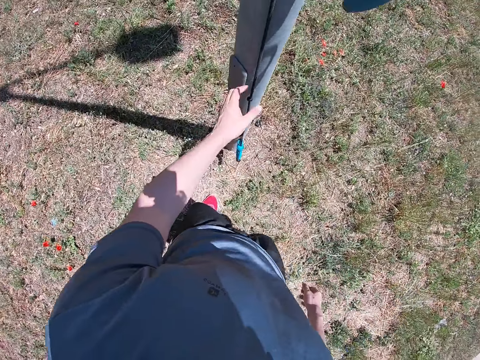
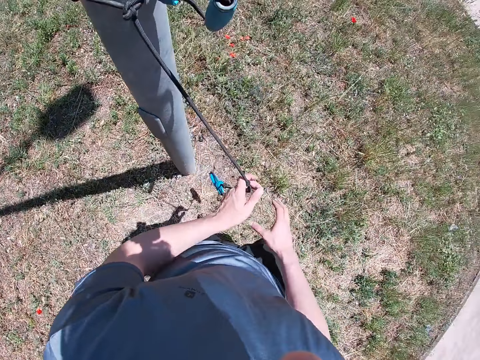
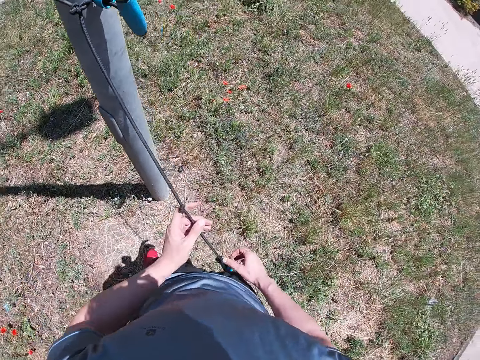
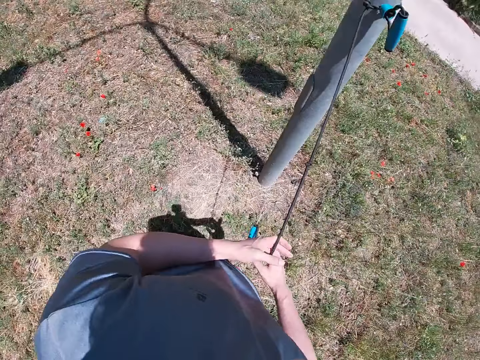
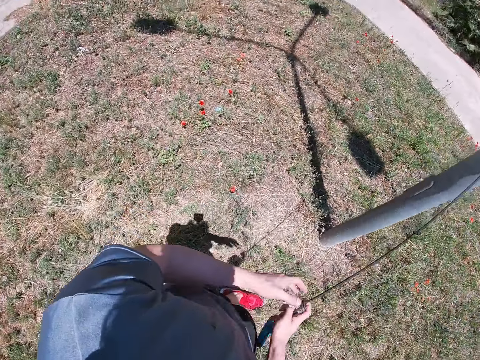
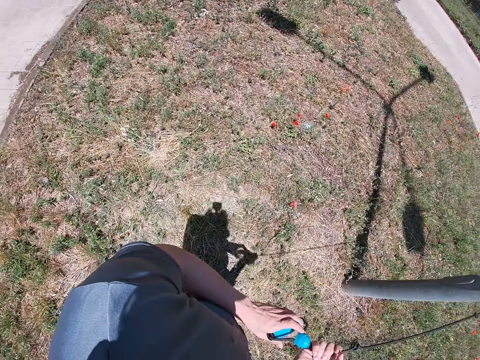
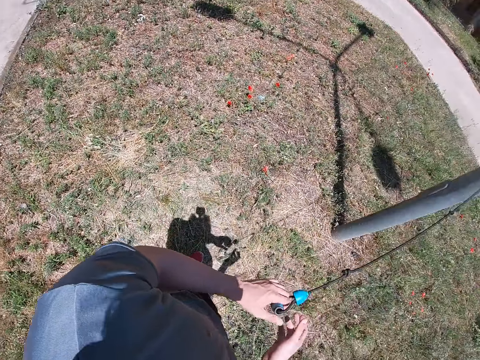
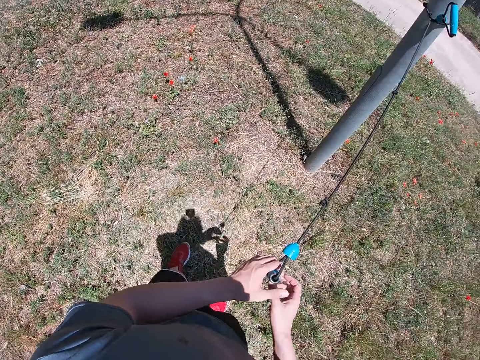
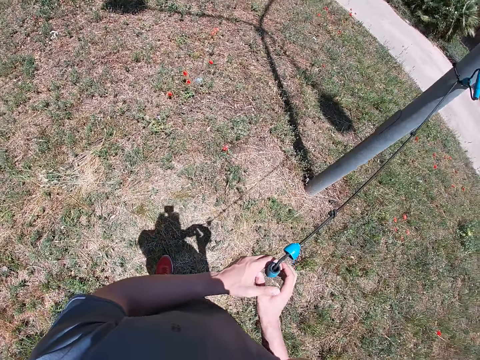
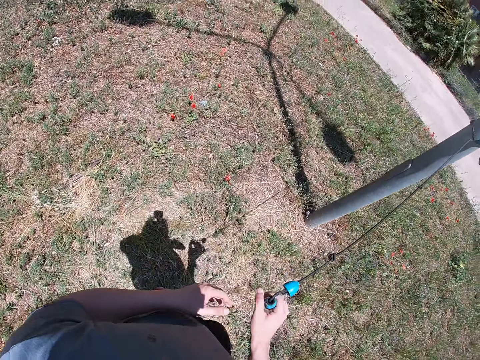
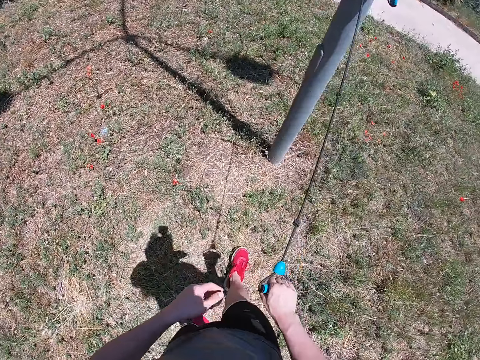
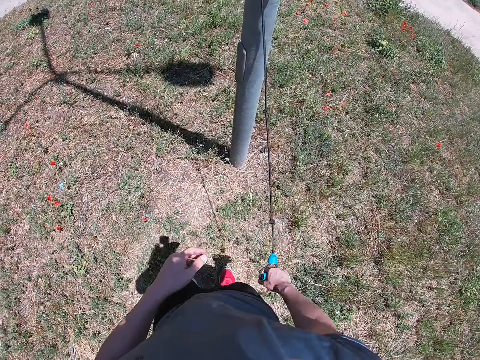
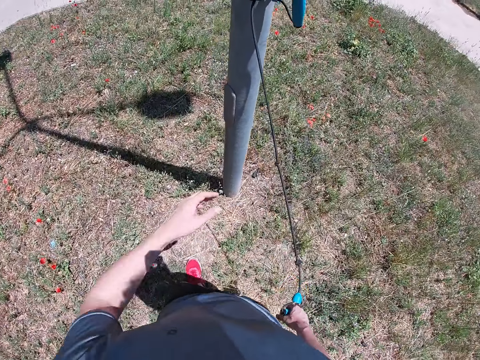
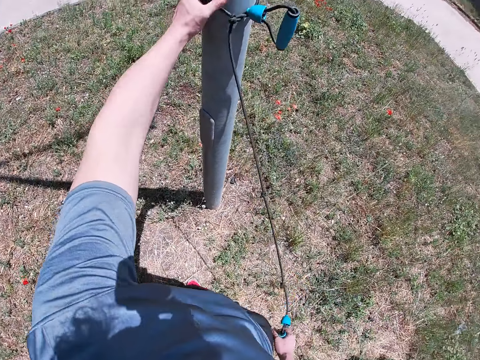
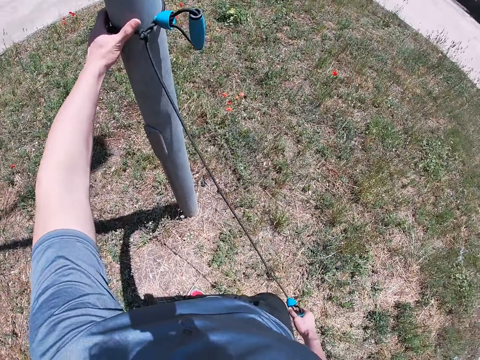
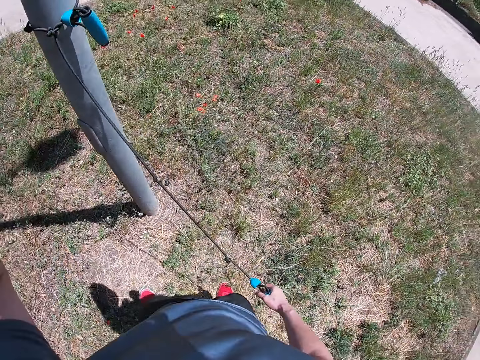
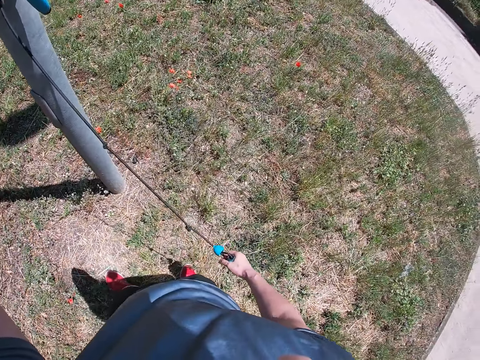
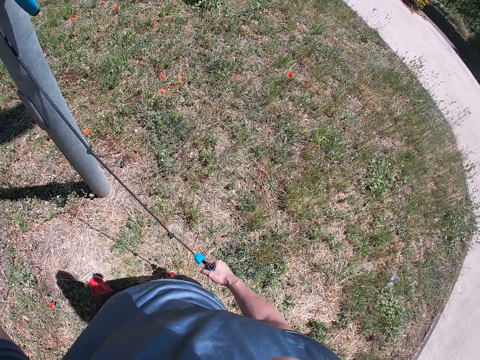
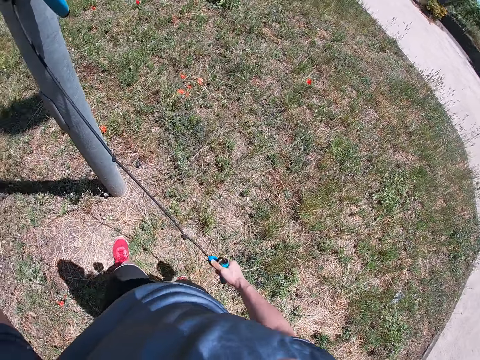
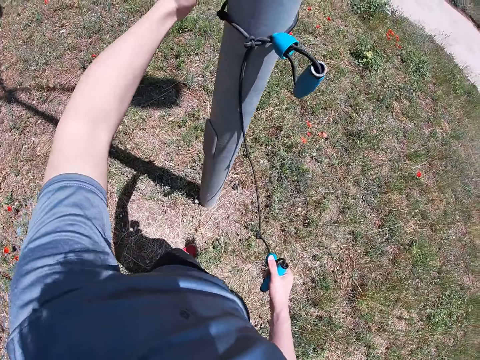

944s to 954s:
The camera wearer holds the rope with his left hand. He touches the rope with his right hand. He picks up the rope on the pole. He pulls the rope with his left hand. He pulls the rope with his right hand. He adjusts the rope on the pole with his left hand. He touches his camera with his left hand.

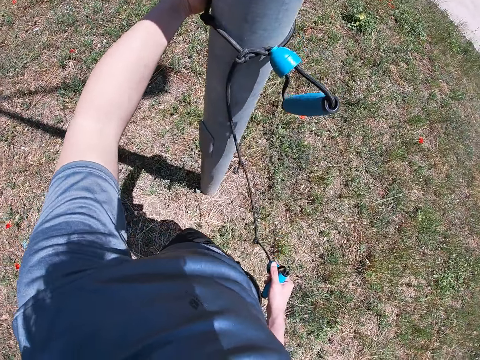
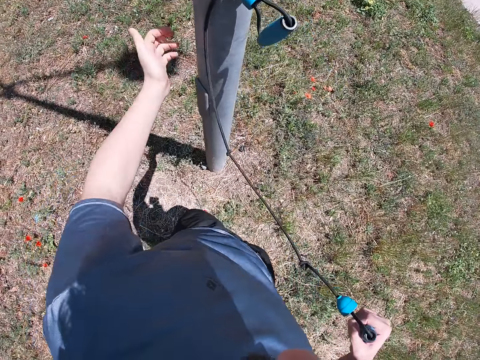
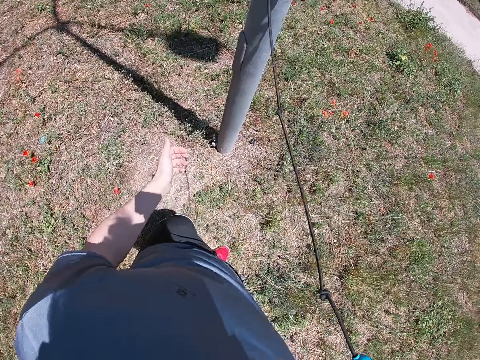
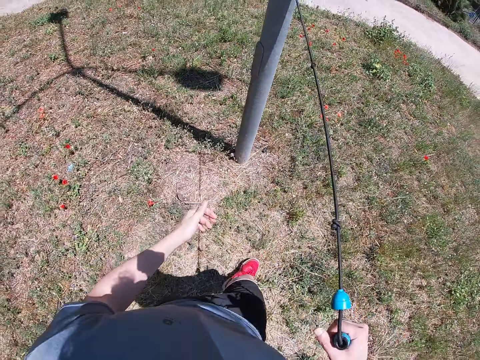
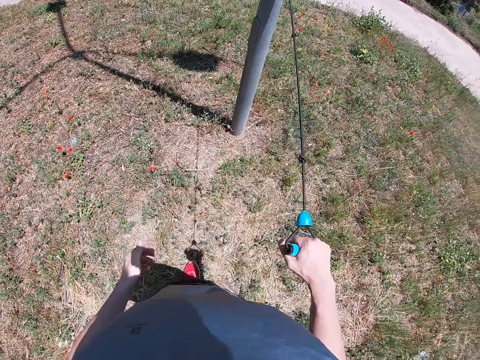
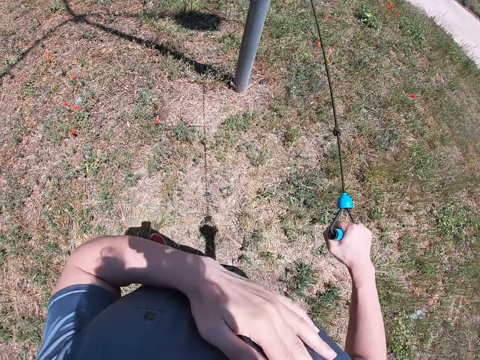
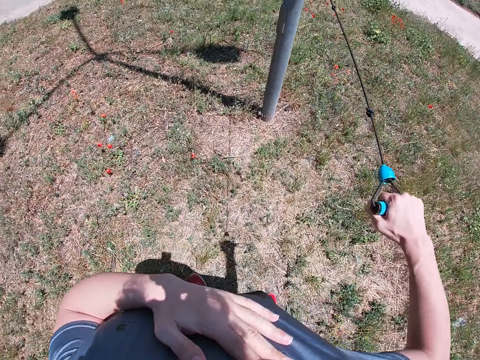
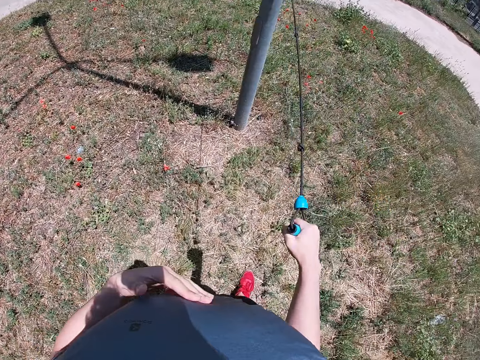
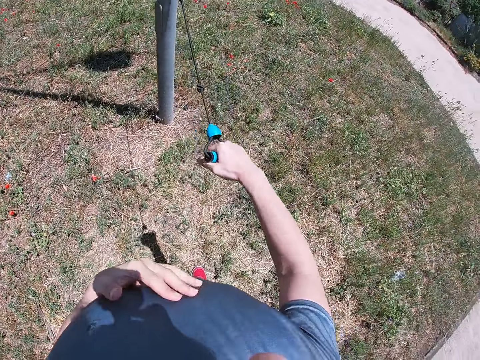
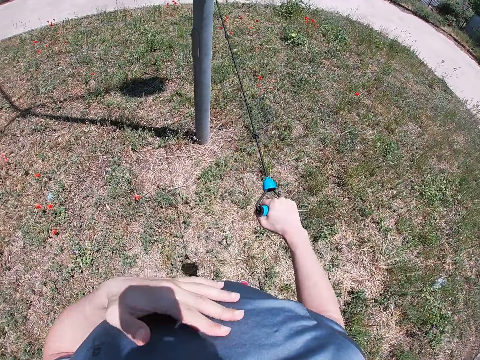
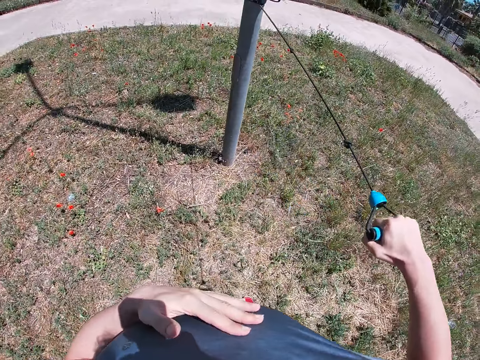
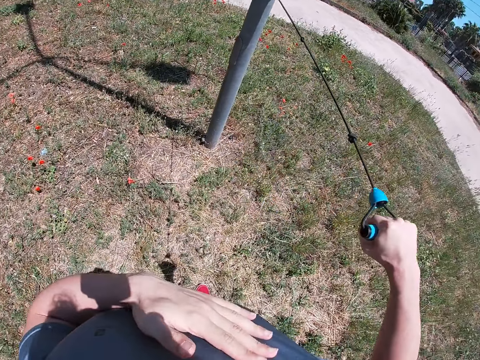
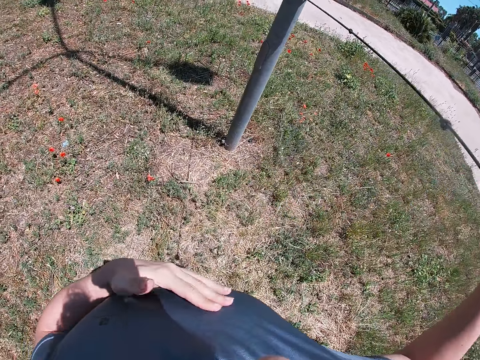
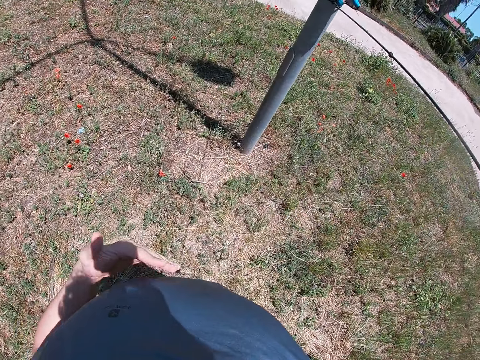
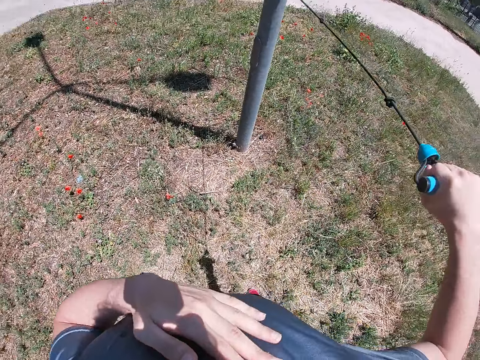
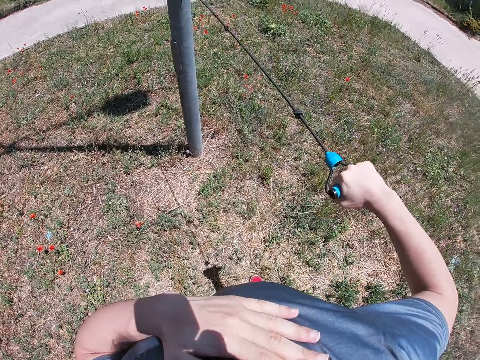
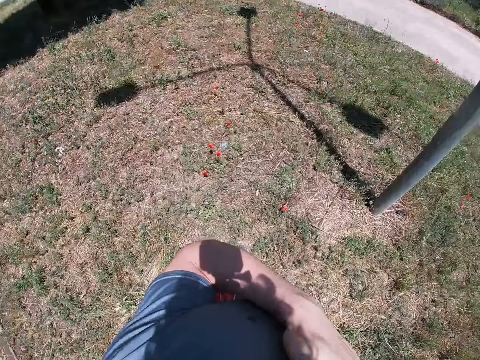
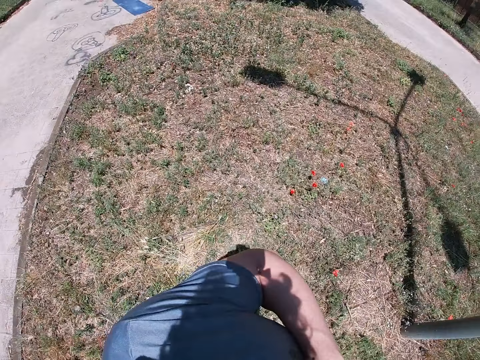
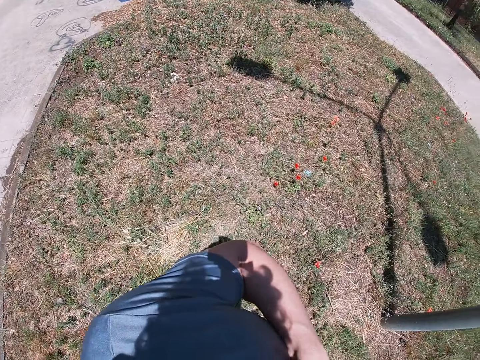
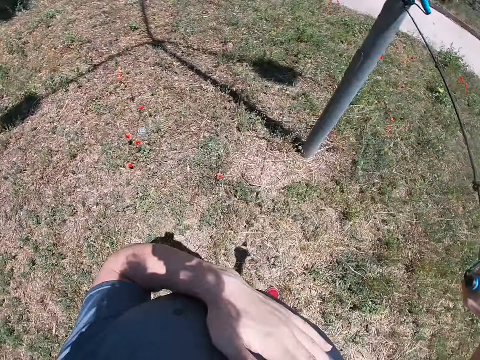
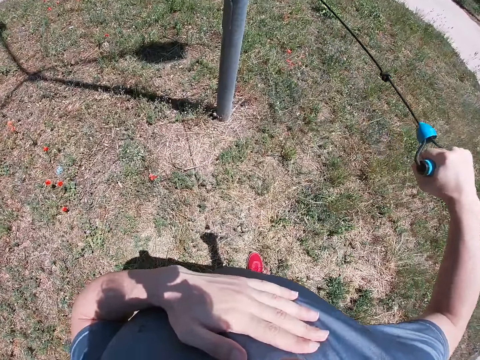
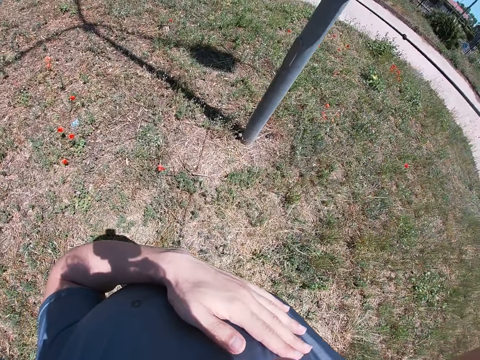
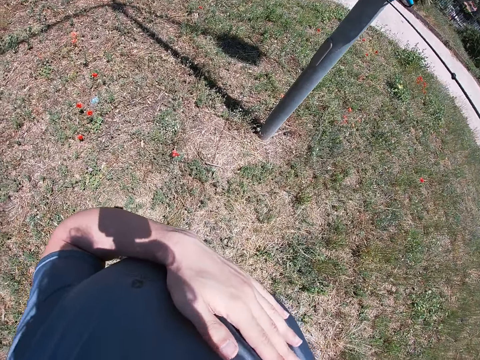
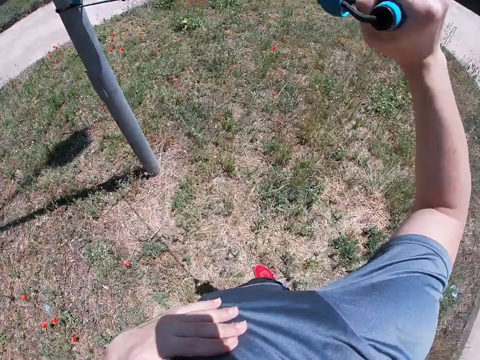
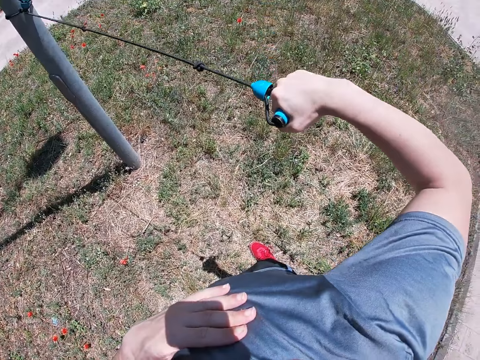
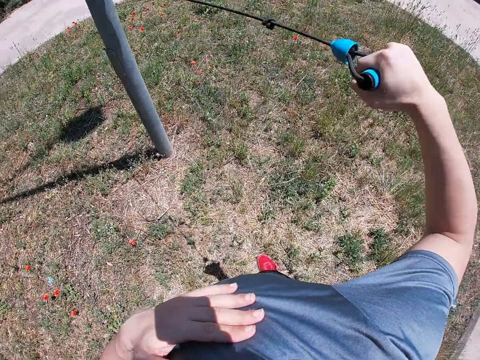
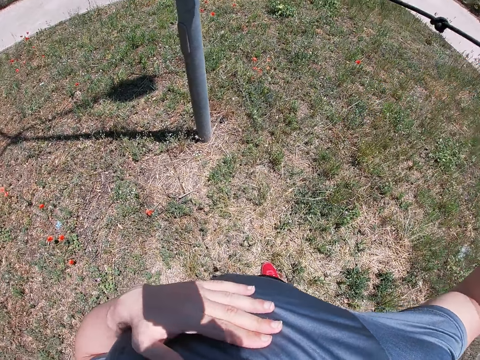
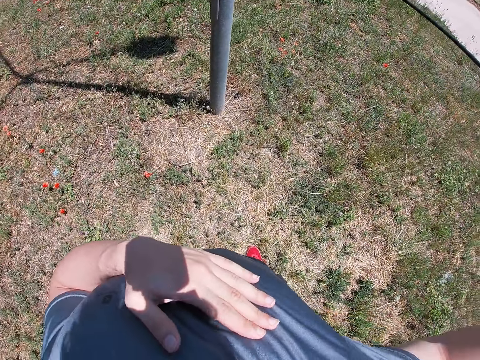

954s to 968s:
The camera wearer adjusts the rope on the pole with his left hand. He pulls the rope with his right hand. He touches his body with his left hand. He puts his left hand on his chest.

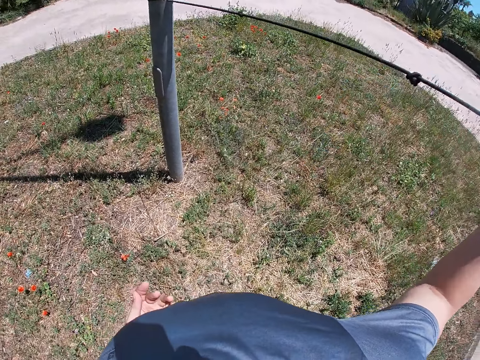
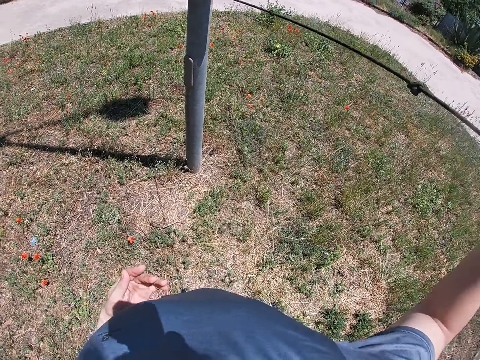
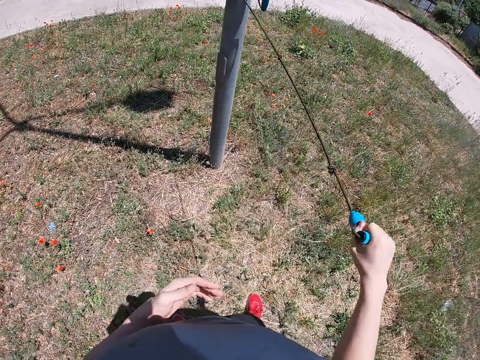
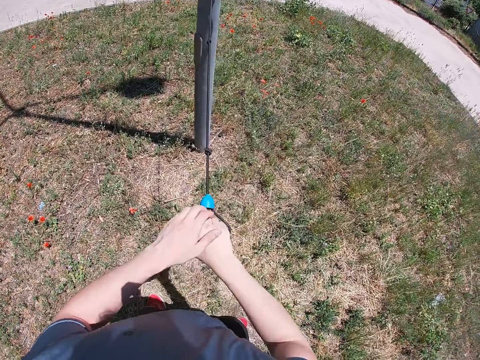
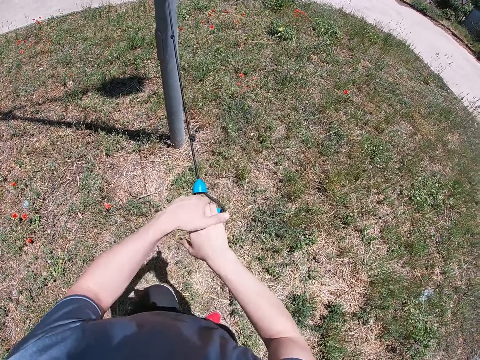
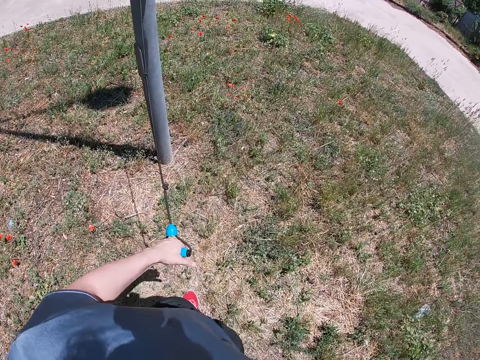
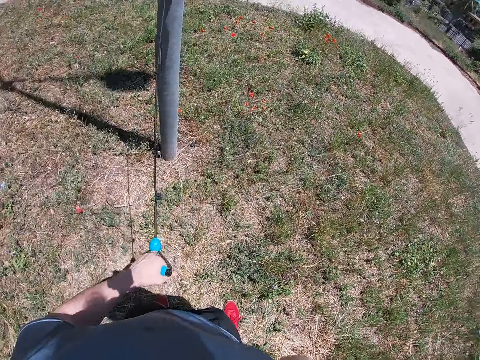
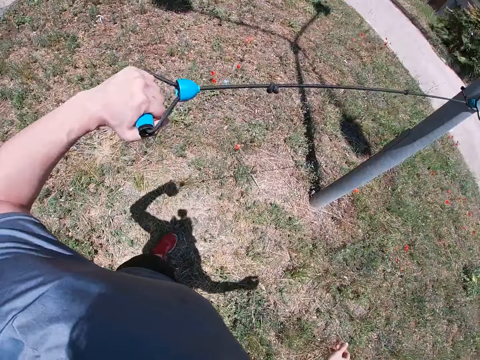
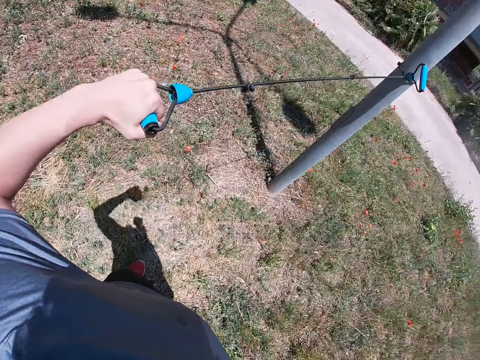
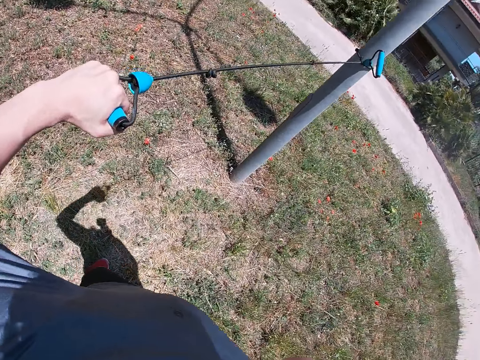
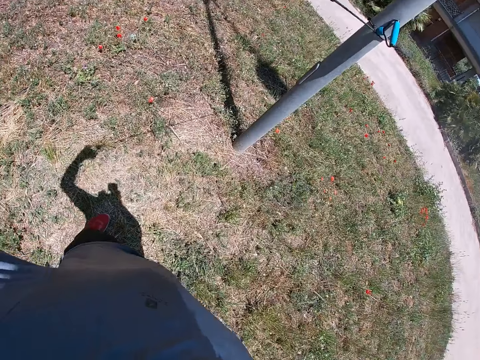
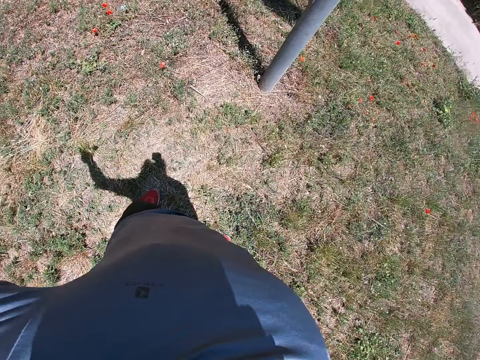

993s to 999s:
The camera wearer passes the rope to his left hand. He pulls the rope with his left hand.
